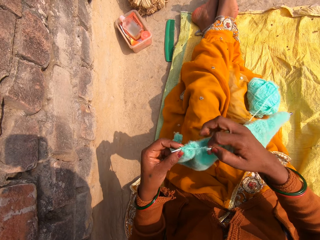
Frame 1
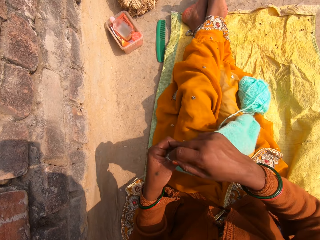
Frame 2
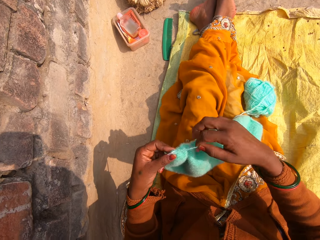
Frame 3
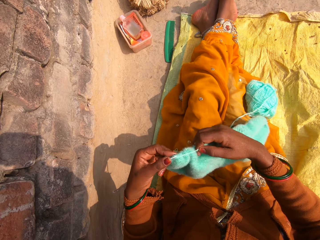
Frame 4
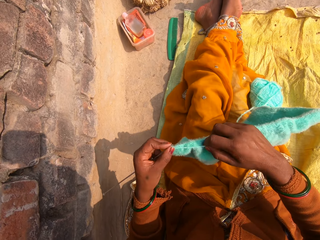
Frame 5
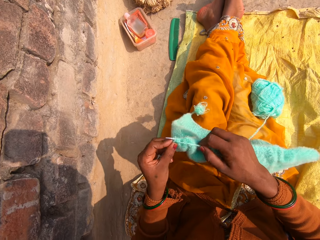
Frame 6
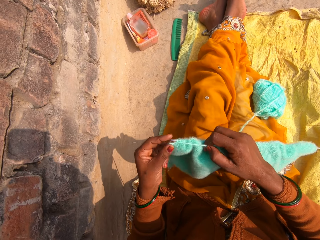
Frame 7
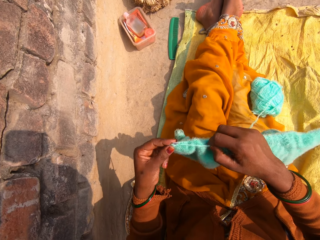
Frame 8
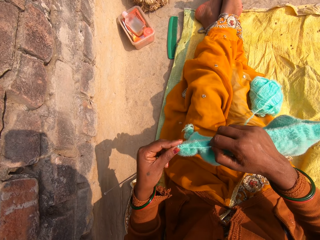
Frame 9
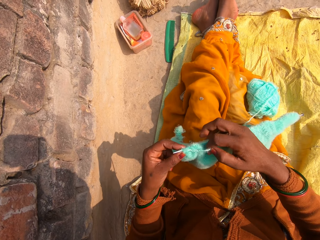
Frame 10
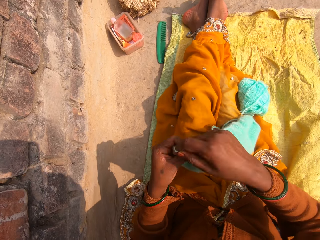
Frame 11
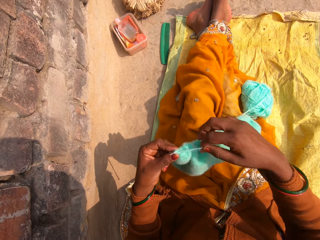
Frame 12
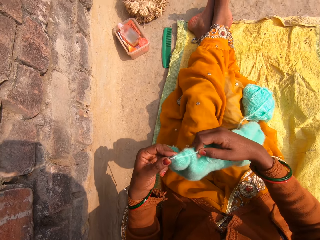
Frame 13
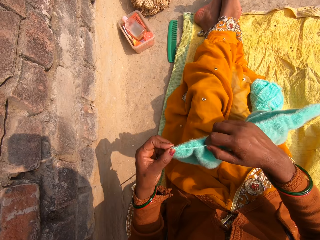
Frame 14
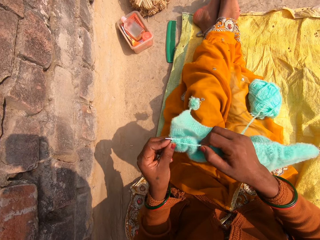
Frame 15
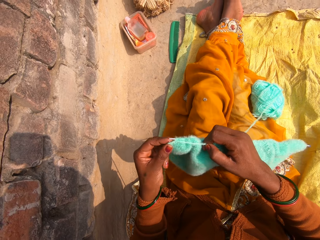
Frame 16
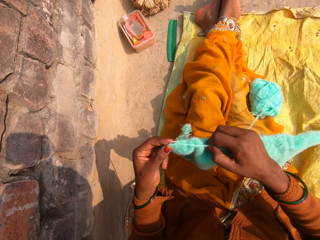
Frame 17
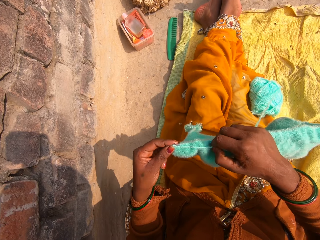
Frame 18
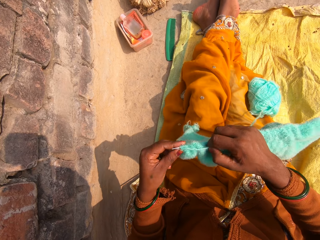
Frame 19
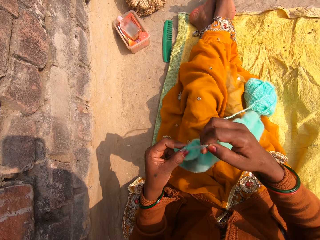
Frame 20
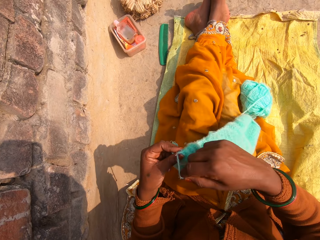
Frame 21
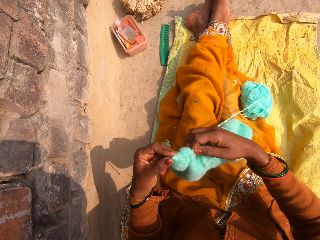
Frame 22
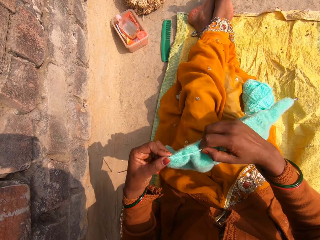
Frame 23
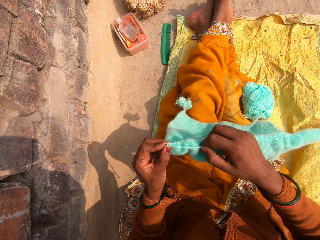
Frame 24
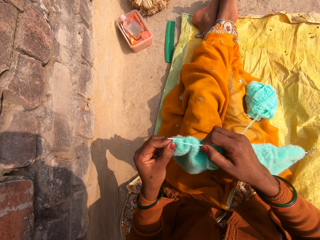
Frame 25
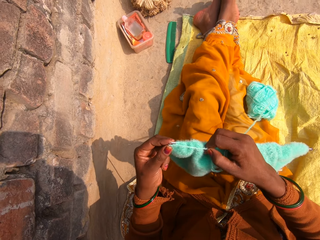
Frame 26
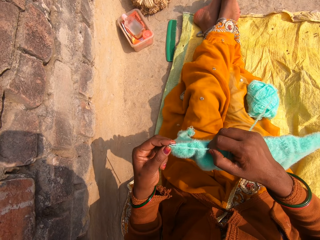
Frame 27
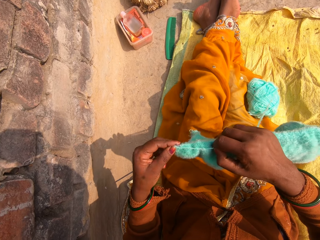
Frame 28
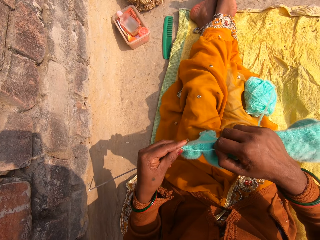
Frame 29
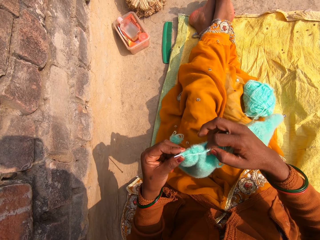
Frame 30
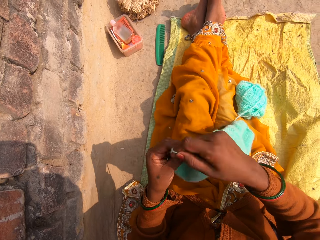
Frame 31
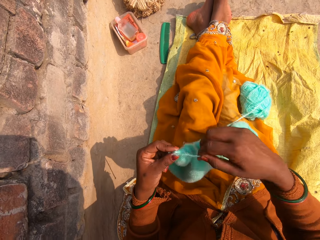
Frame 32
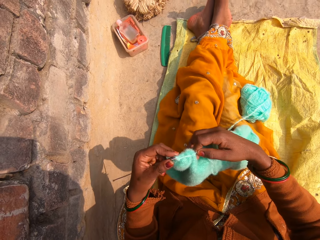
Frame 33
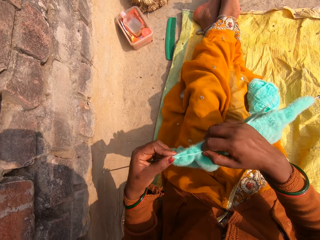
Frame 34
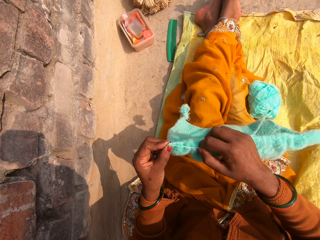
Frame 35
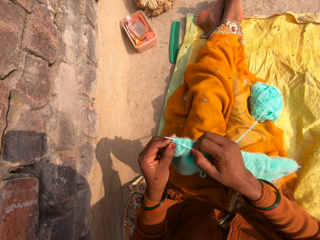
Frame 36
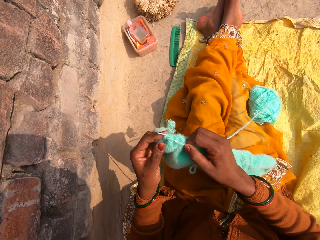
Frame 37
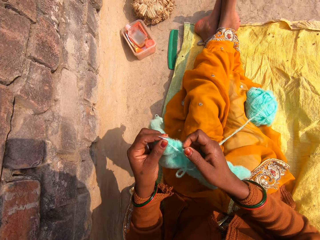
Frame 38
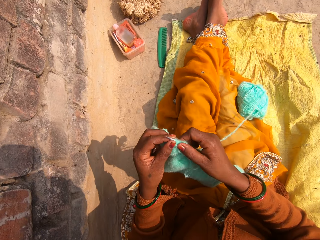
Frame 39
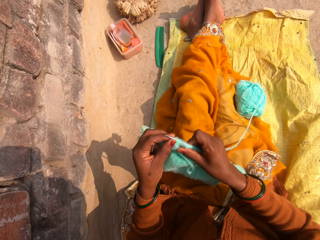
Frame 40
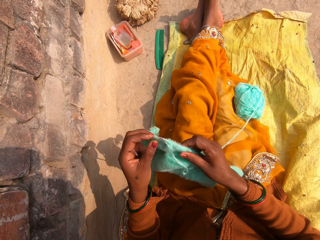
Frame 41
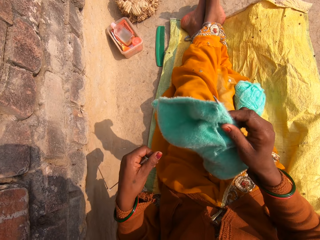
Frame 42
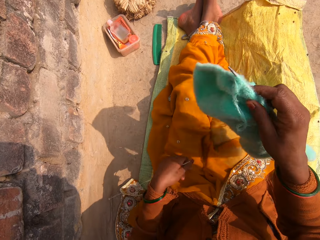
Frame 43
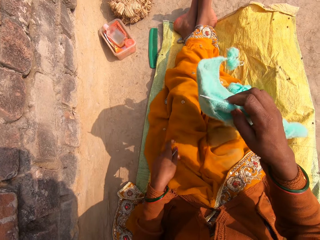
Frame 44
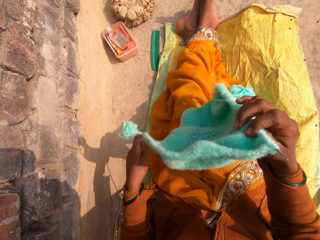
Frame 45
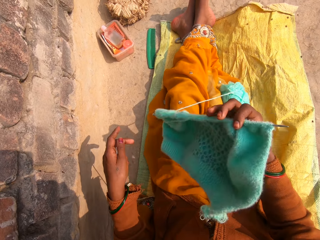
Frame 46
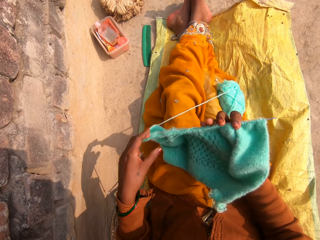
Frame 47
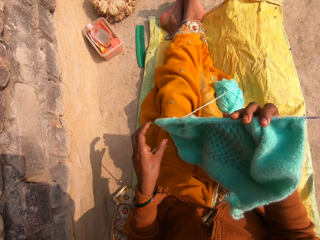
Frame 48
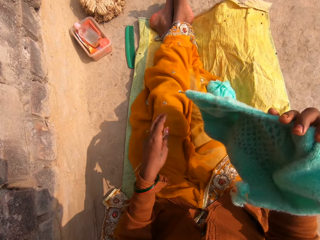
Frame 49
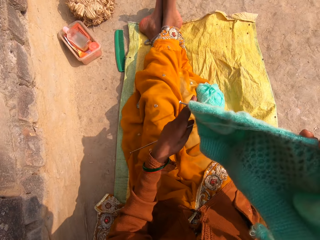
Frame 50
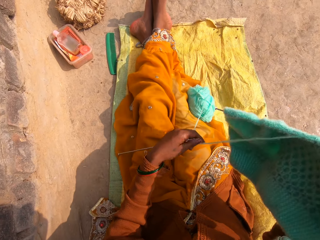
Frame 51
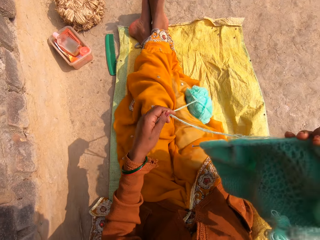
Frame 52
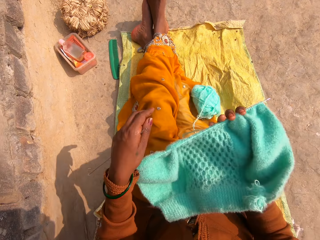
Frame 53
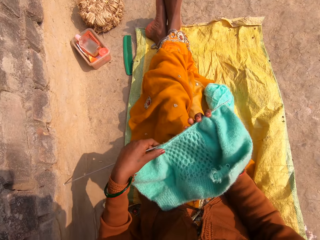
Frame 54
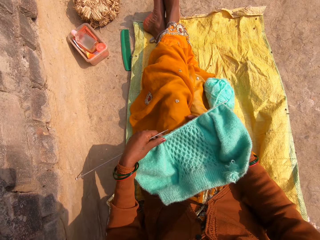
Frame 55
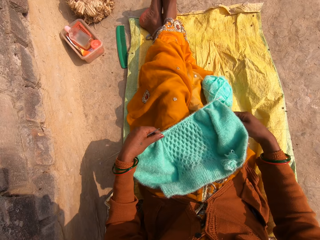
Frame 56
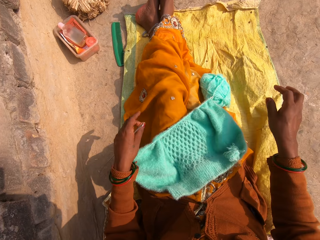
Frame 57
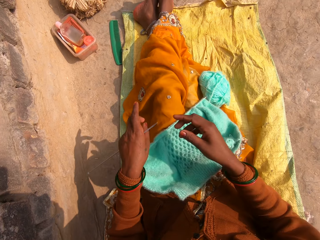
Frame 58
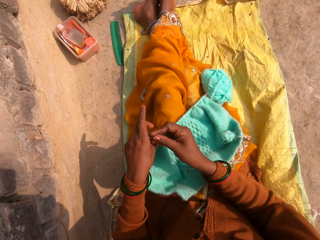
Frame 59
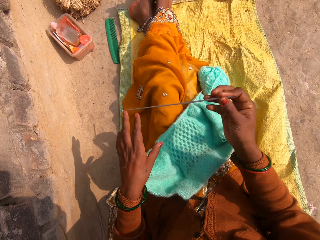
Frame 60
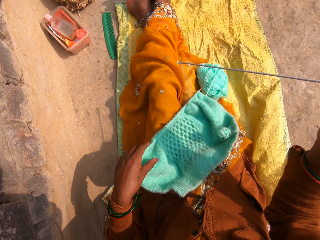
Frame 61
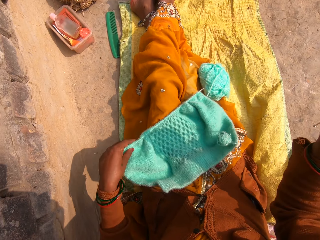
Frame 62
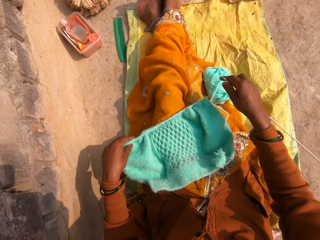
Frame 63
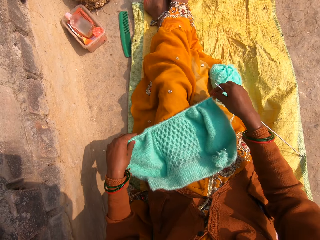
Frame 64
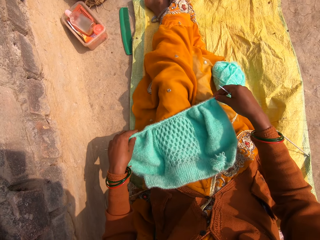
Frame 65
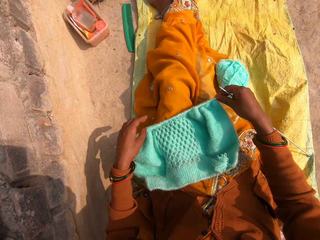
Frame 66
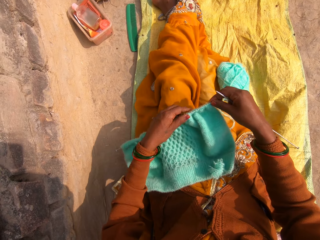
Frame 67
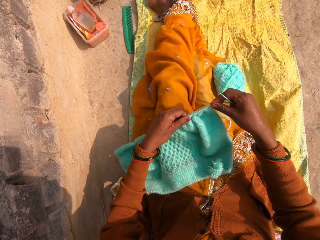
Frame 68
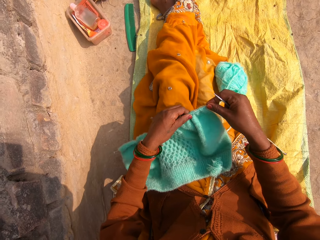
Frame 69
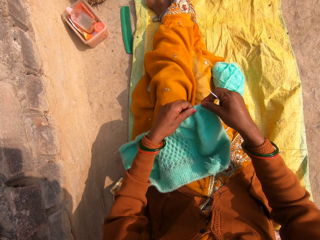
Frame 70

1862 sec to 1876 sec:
The camera wearer rounds the wool on the crochet. She knits the fabric. She rounds the wool on the crochet. She knits the fabric. She rounds the wool on the crochet. She knits the fabric. She rounds the wool on the crochet. She knits the fabric. She adjusts the wool on the crochet. She lifts the fabric. She touches her cloth. She flips the ribbing stitch around. She pulls the wool. She drops the wool. She puts the fabric on her lap. She picks up the crochet with the right hand.

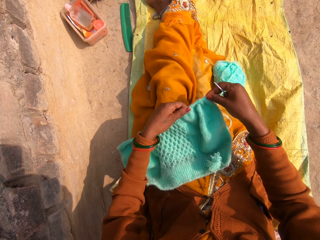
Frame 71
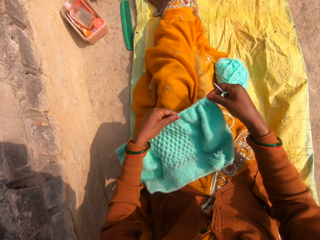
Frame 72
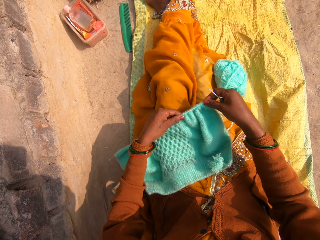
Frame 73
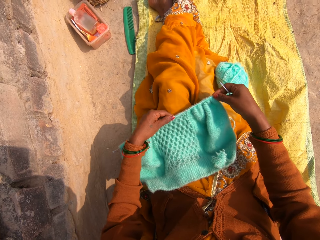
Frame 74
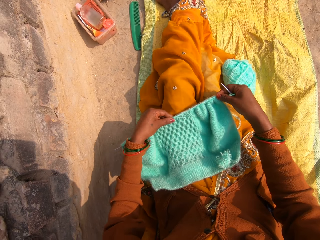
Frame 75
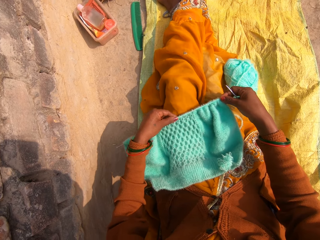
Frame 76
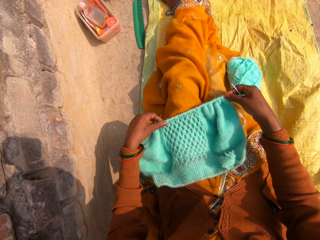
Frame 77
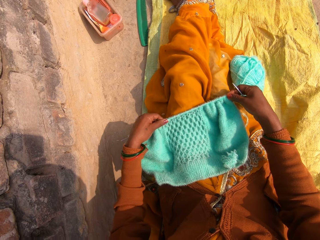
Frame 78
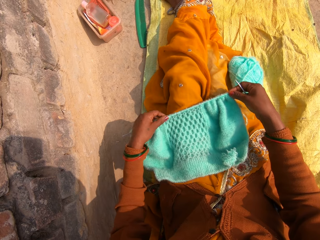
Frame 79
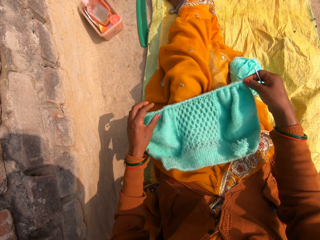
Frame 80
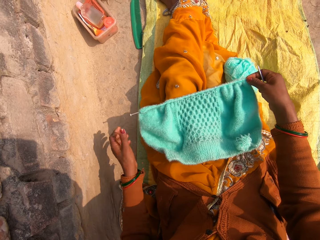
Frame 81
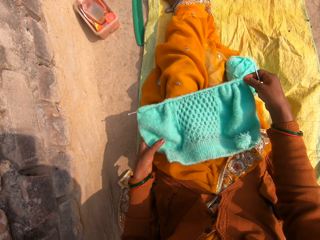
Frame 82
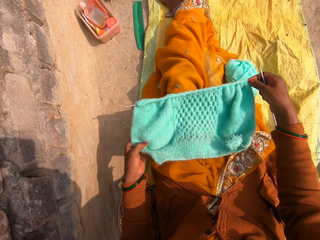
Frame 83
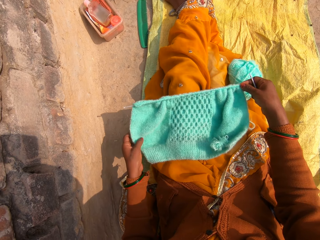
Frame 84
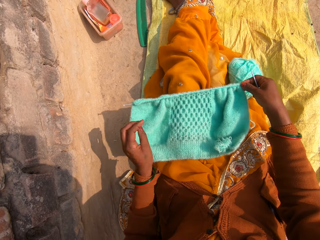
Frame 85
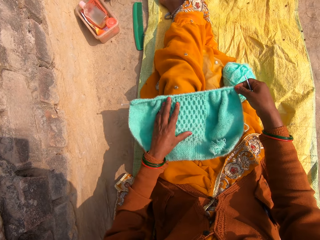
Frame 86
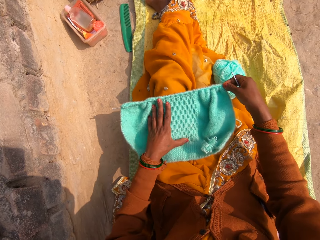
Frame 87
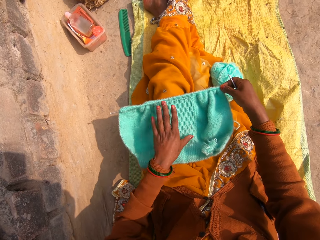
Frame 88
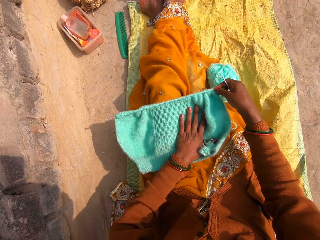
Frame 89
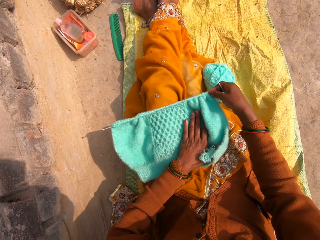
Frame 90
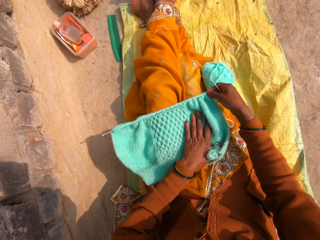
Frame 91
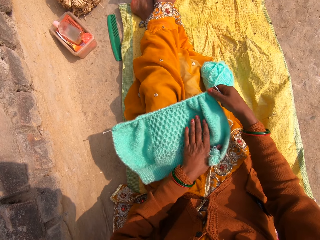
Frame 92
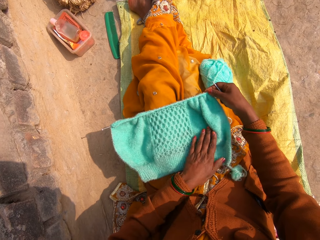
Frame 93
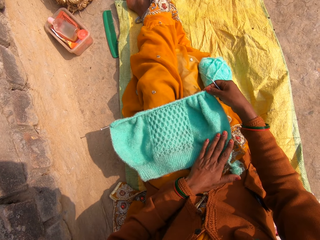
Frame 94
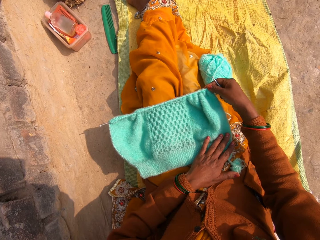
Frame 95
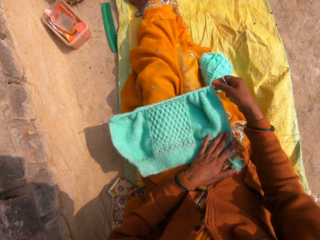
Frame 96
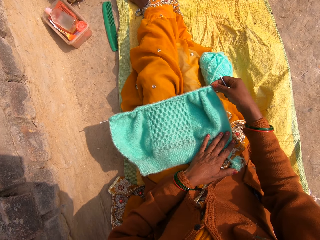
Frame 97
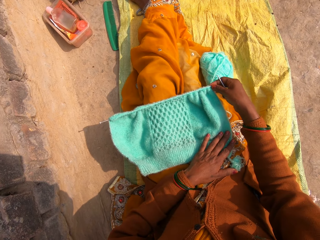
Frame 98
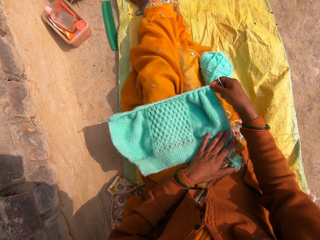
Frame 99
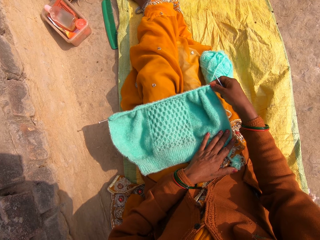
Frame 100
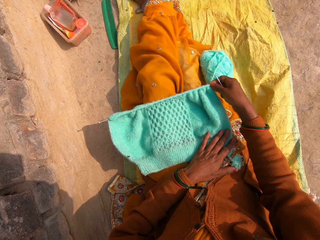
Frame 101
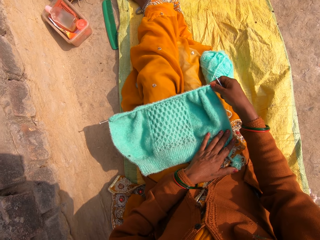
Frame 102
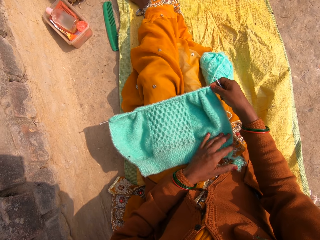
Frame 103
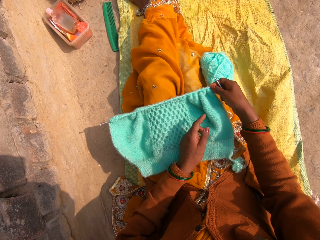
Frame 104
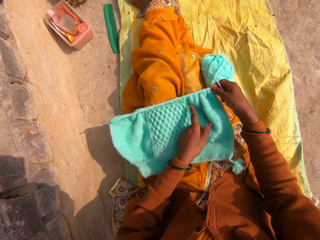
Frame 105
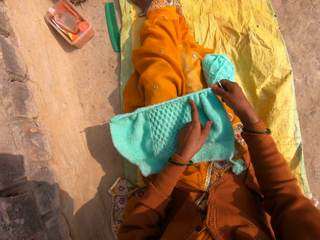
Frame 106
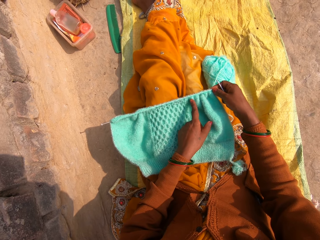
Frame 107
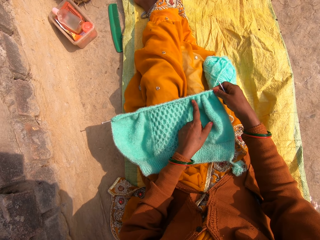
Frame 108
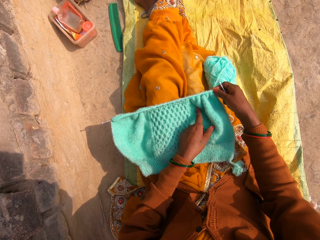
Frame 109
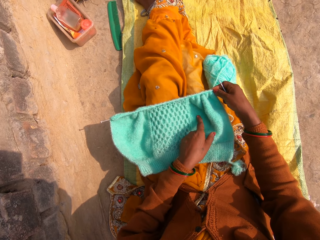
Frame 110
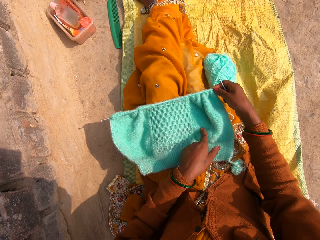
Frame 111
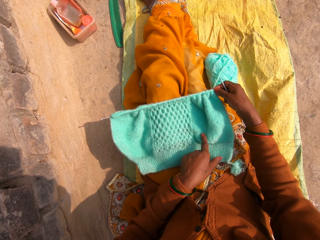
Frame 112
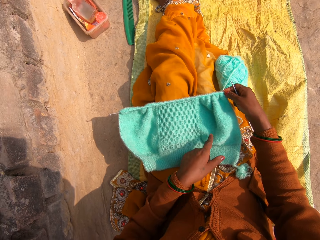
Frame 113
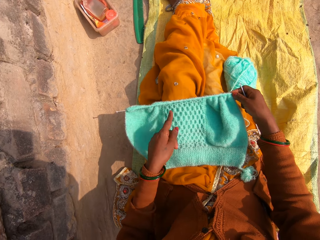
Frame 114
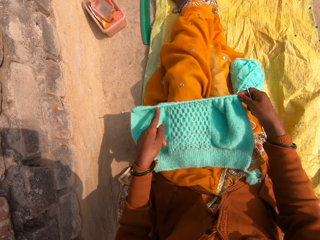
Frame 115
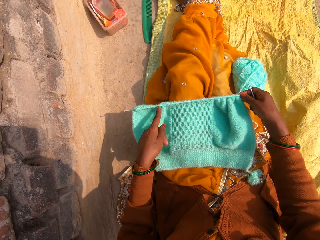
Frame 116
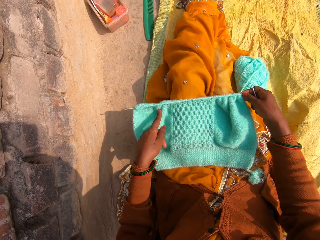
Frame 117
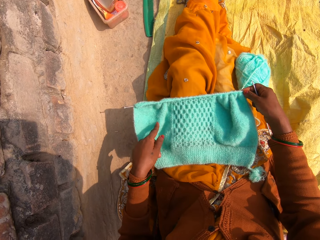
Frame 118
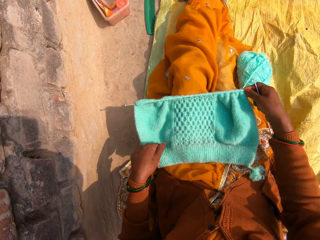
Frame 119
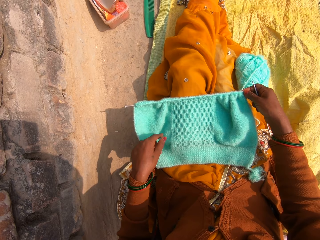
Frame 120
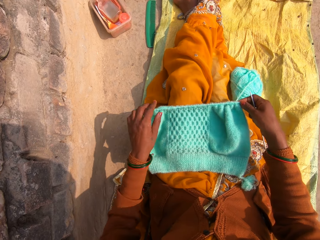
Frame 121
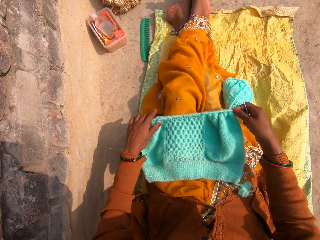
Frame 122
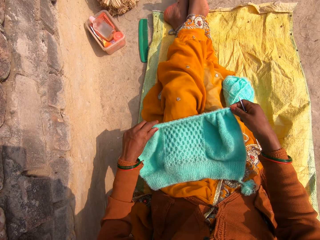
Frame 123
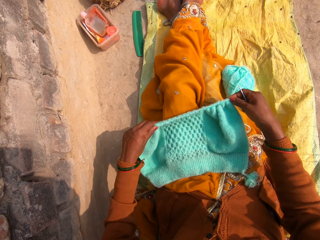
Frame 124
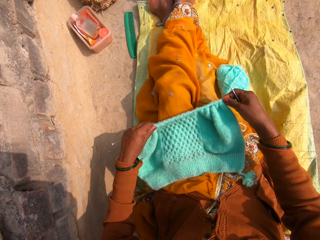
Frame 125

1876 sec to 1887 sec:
The camera wearer adjusts the ribbing stitch on the crochet hook. They touch the fabric. They gesture with the index finger.
